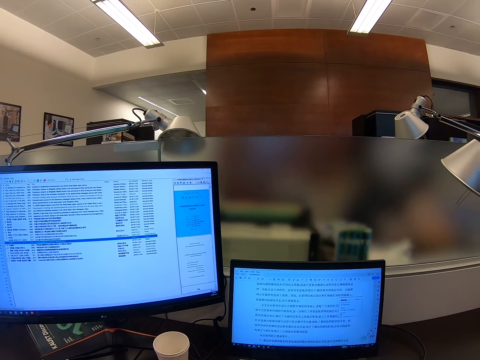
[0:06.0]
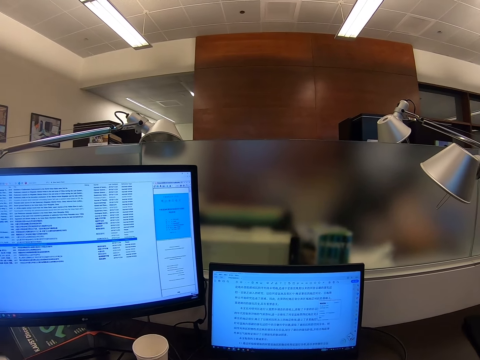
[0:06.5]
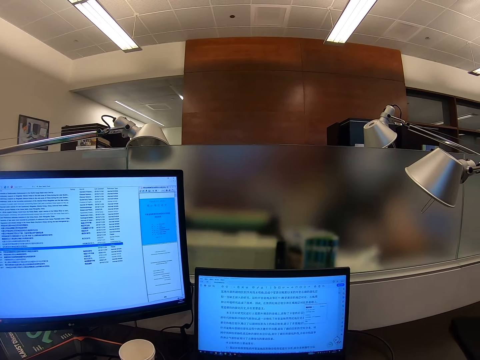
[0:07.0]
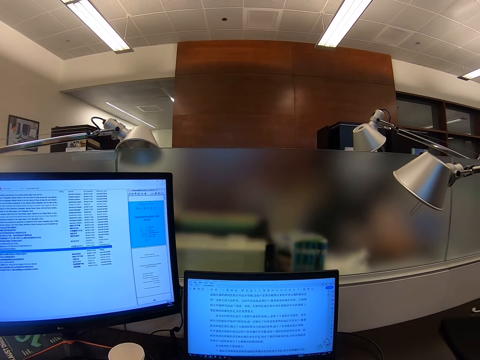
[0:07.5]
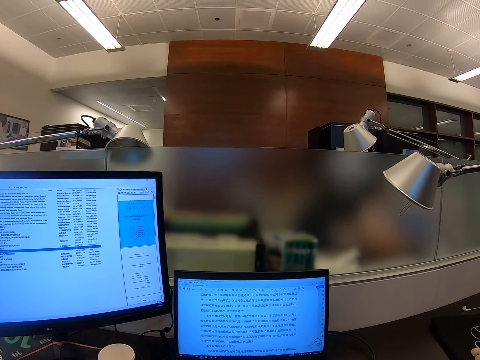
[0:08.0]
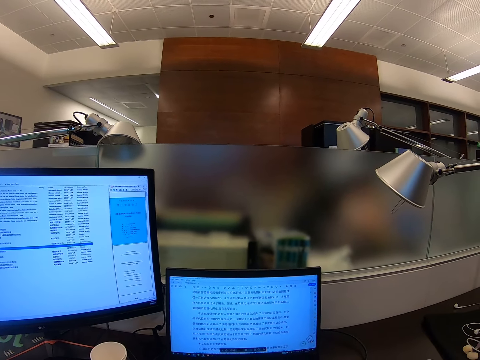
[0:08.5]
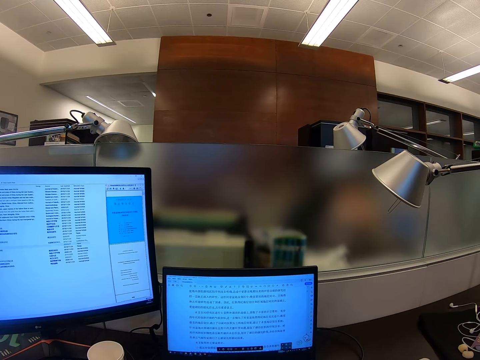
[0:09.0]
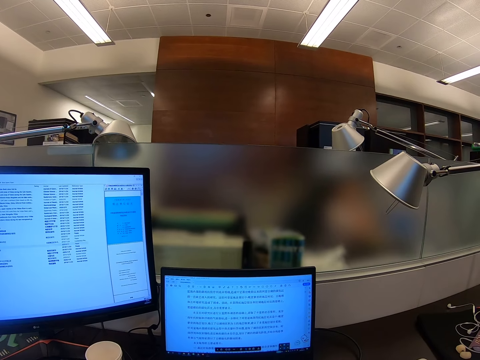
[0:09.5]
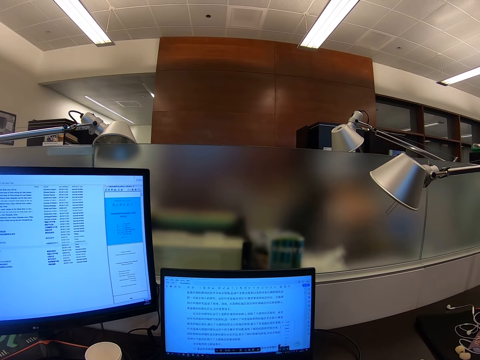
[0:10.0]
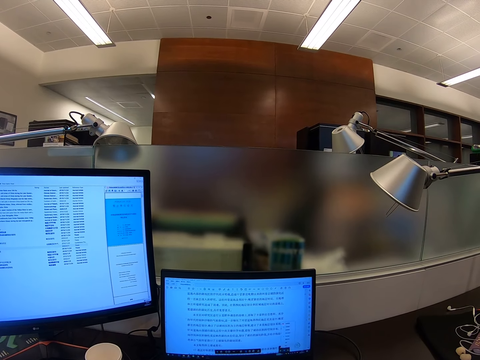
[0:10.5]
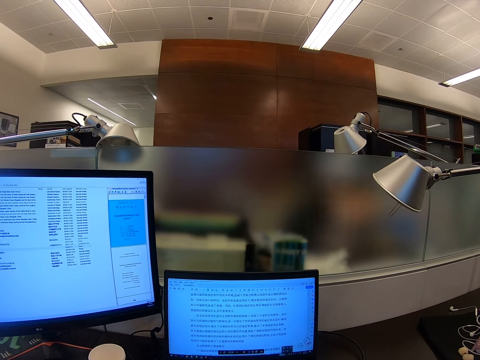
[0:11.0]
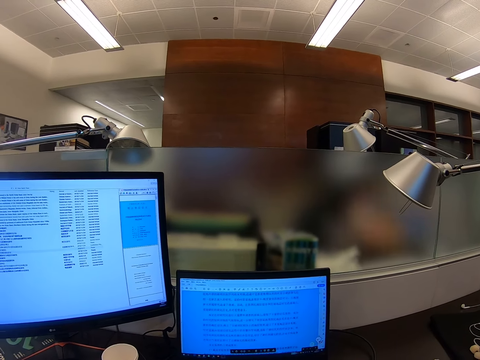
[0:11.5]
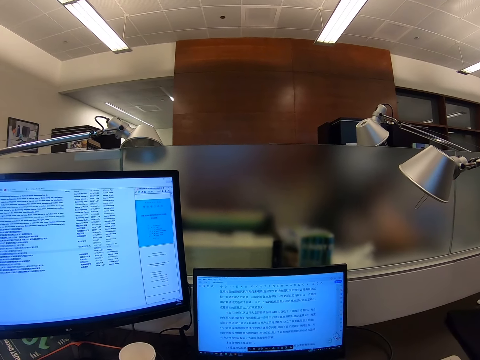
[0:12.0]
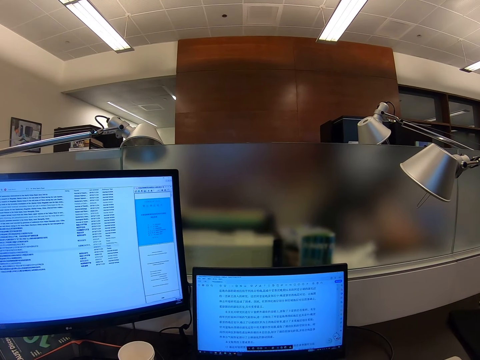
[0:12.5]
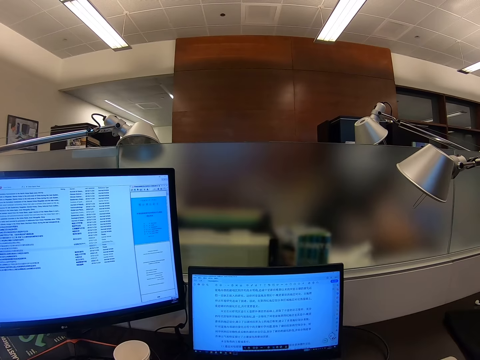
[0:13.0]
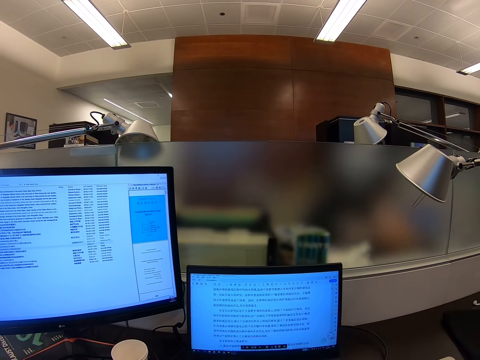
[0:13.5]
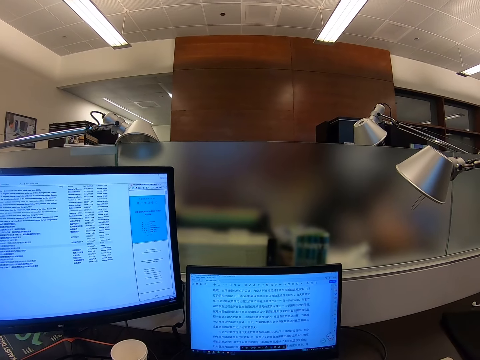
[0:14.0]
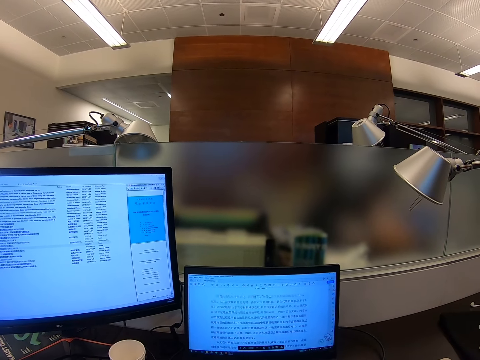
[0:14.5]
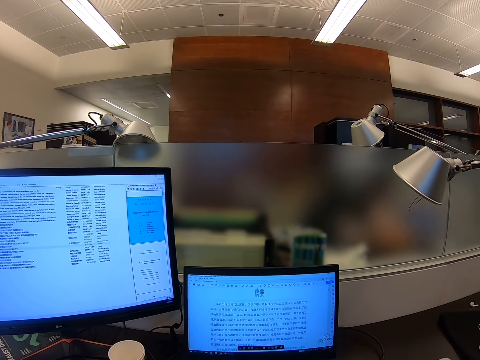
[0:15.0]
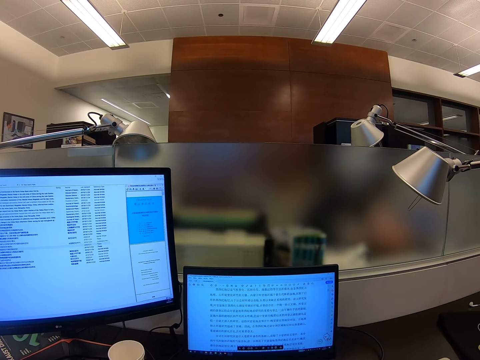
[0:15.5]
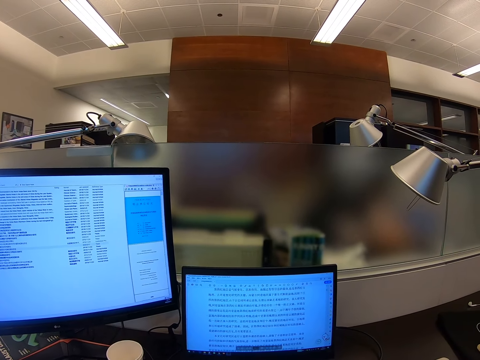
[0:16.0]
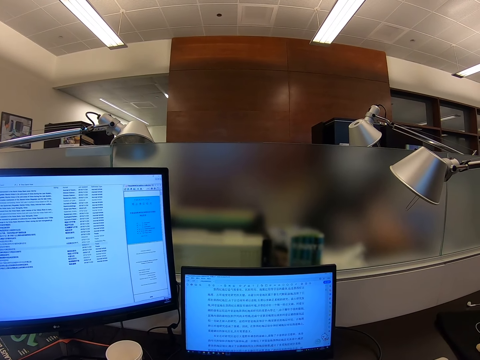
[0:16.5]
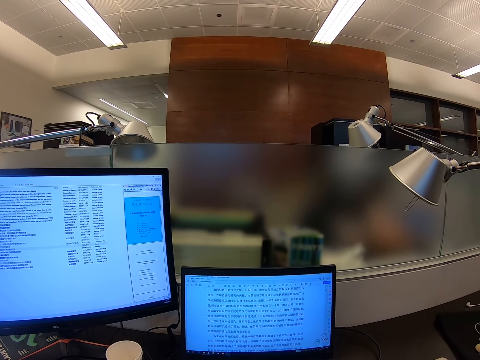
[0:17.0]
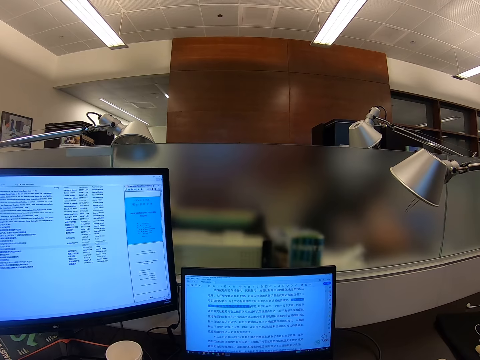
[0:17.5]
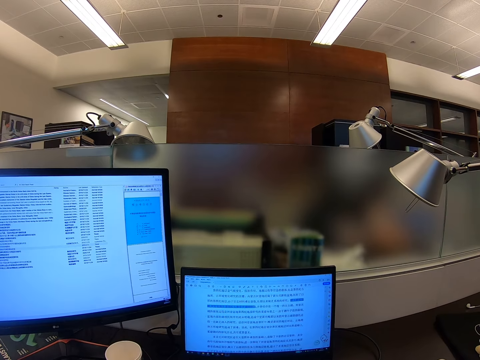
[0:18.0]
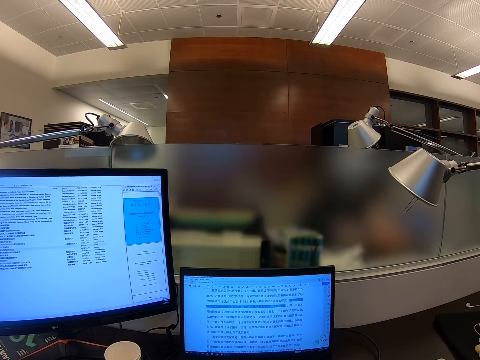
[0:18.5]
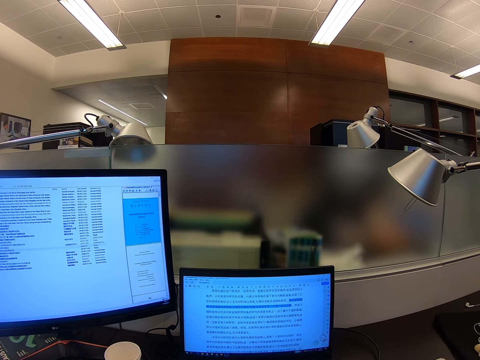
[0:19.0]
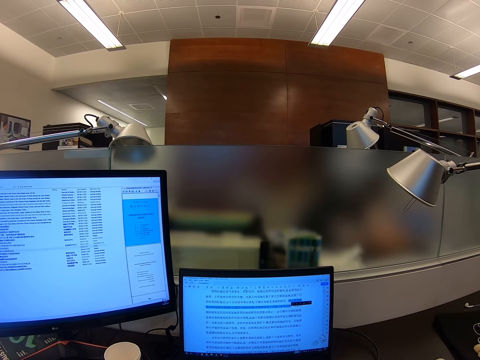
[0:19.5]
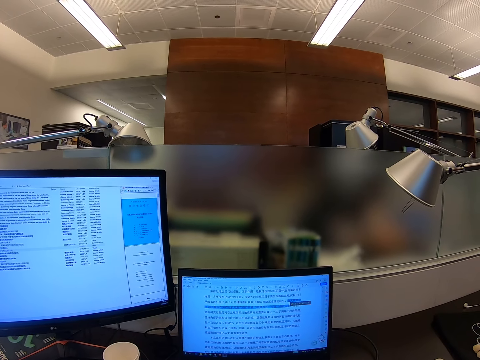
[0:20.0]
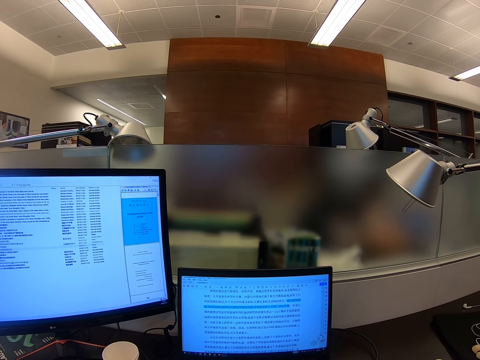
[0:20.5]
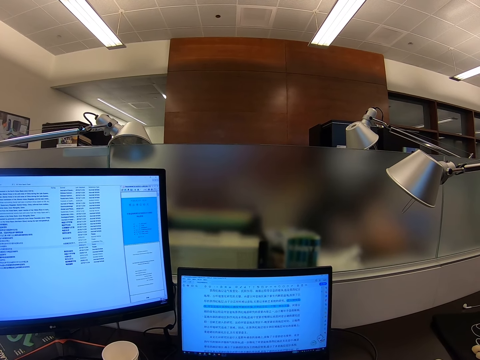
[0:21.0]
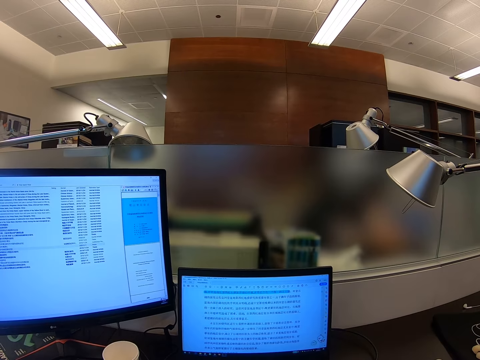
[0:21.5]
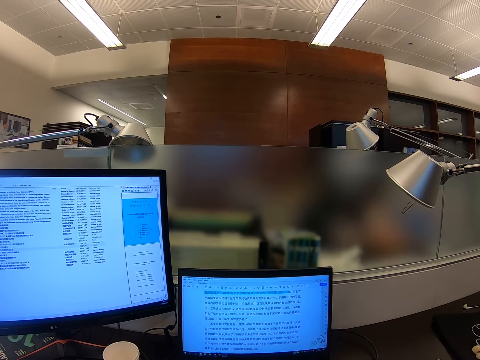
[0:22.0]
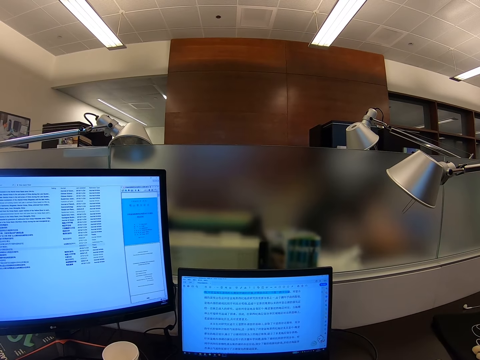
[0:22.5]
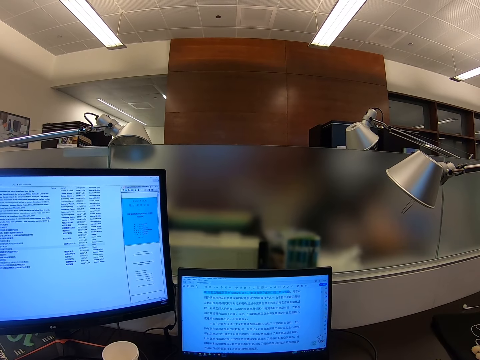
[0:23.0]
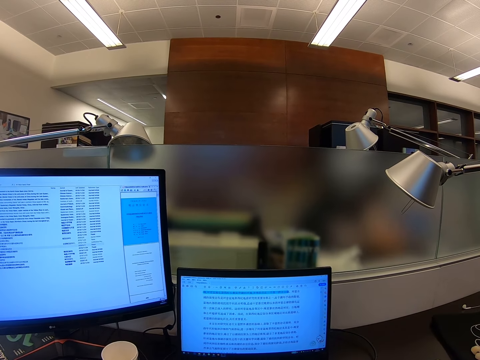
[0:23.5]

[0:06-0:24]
The camera wearer stares at the monitor. They scroll the monitor. They stare at the monitor.

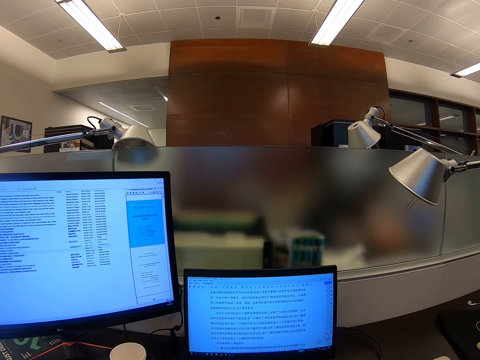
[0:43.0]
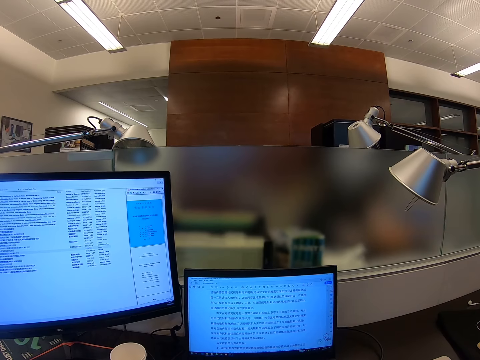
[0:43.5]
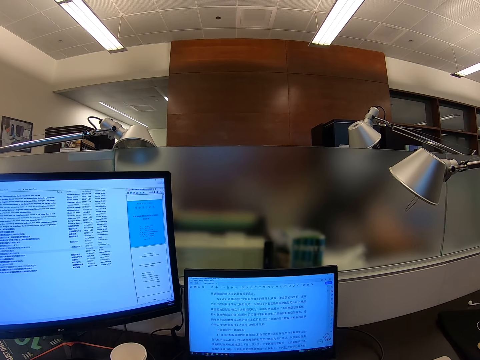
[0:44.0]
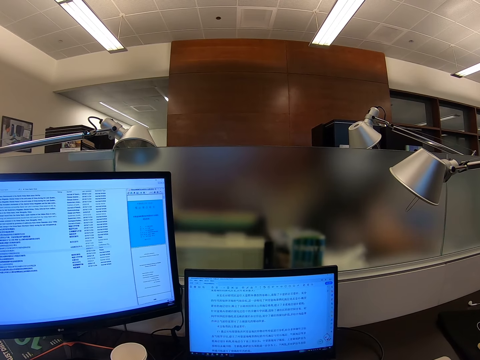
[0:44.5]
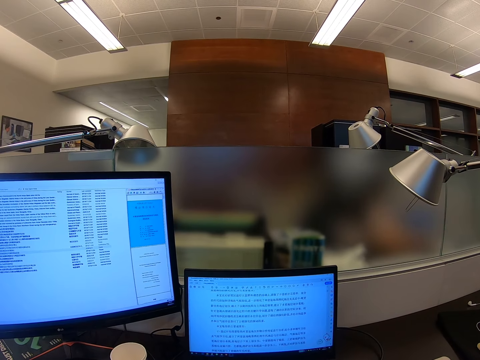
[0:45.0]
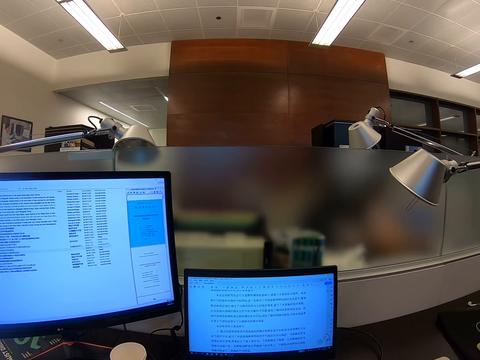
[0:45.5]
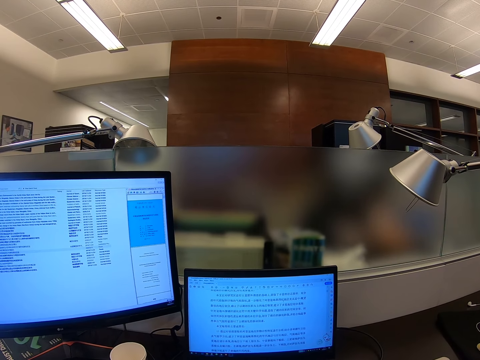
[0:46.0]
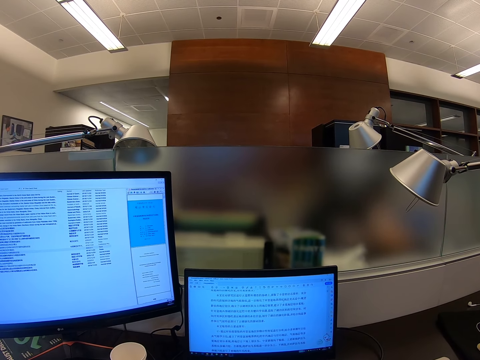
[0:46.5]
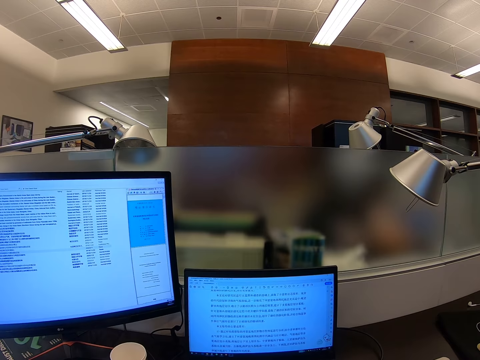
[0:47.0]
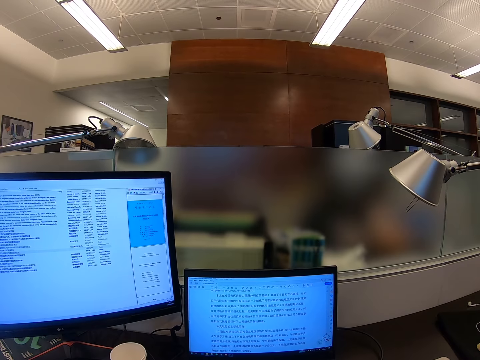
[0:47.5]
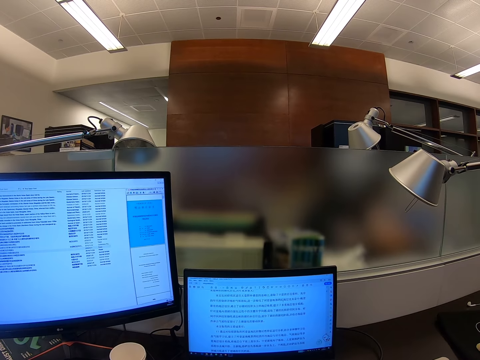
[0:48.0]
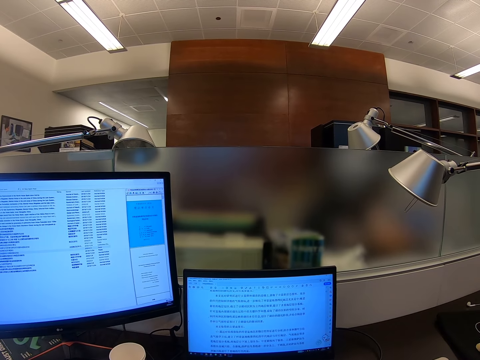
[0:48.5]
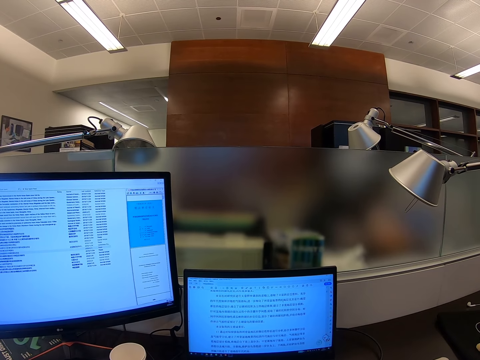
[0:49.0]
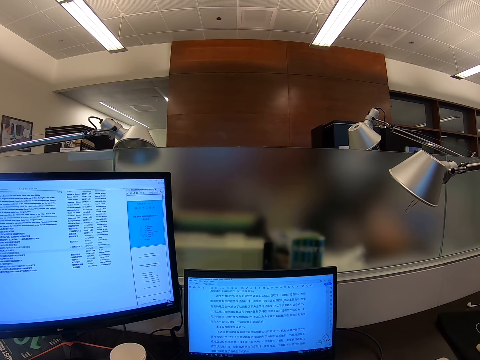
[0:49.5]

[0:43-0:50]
The camera wearer scrolls a monitor.
